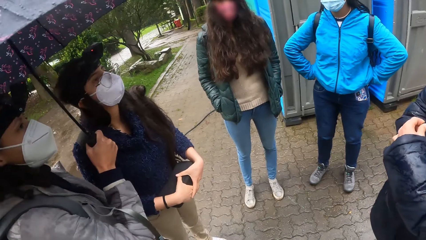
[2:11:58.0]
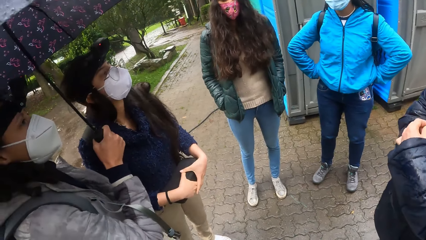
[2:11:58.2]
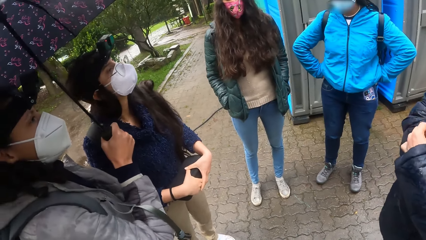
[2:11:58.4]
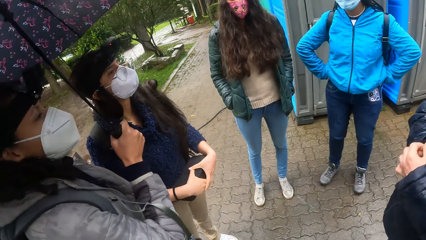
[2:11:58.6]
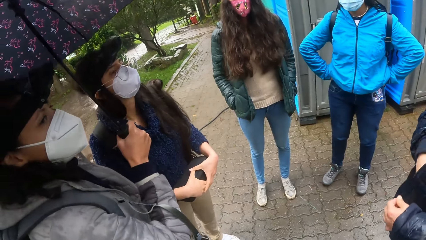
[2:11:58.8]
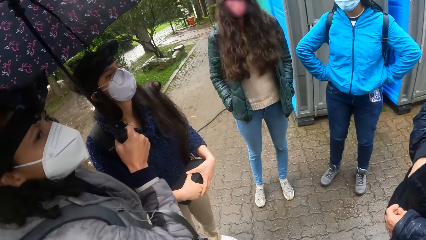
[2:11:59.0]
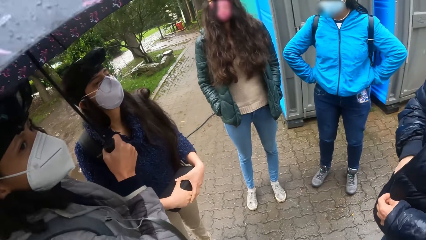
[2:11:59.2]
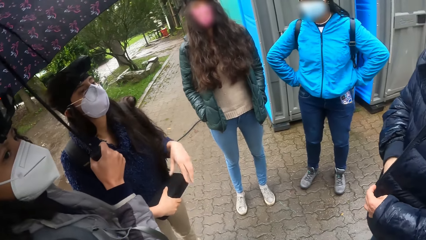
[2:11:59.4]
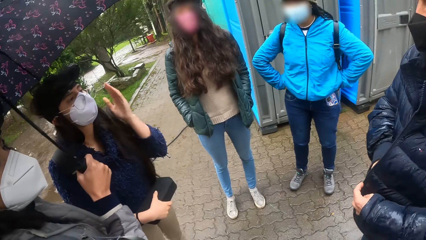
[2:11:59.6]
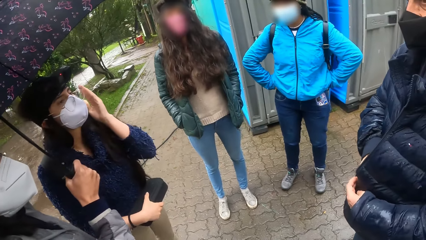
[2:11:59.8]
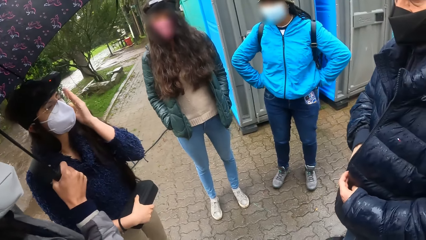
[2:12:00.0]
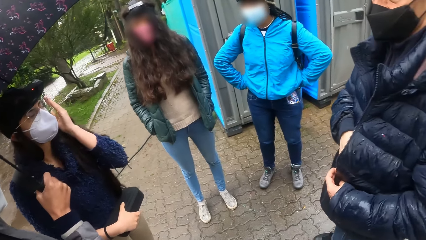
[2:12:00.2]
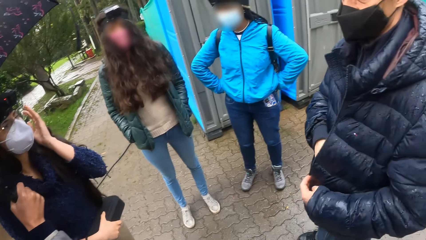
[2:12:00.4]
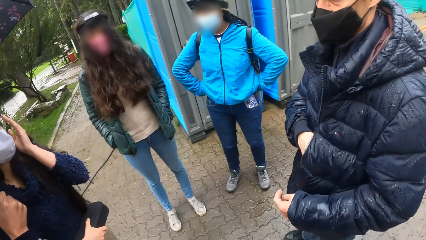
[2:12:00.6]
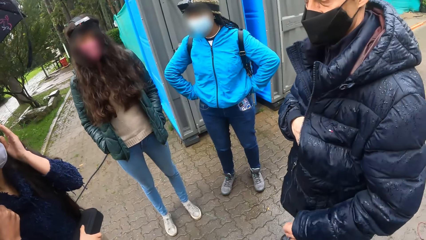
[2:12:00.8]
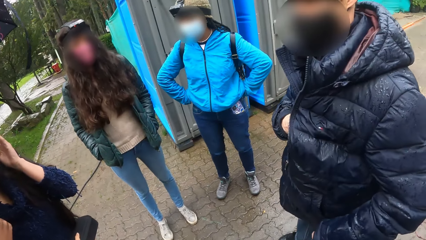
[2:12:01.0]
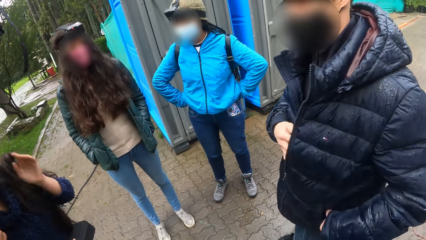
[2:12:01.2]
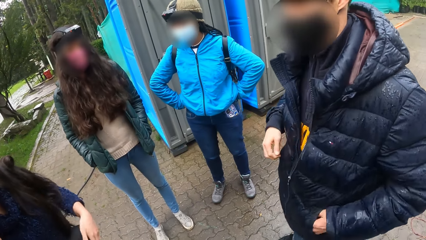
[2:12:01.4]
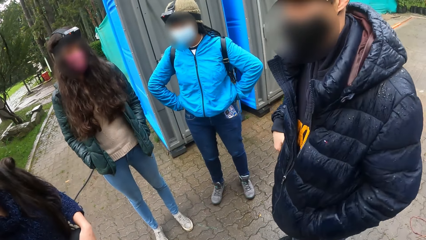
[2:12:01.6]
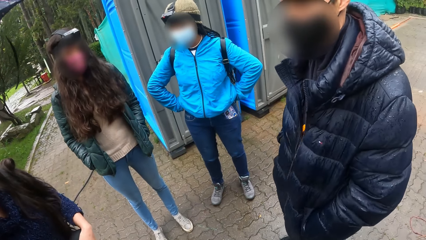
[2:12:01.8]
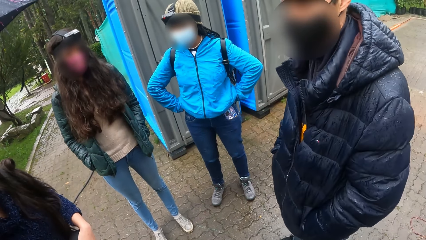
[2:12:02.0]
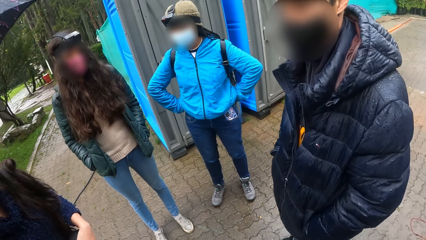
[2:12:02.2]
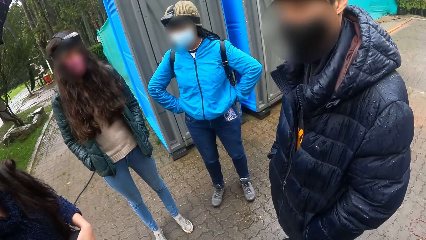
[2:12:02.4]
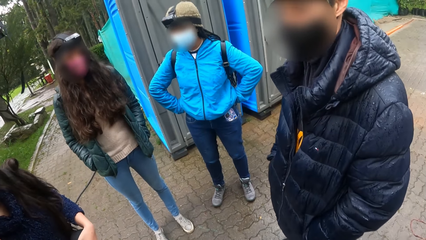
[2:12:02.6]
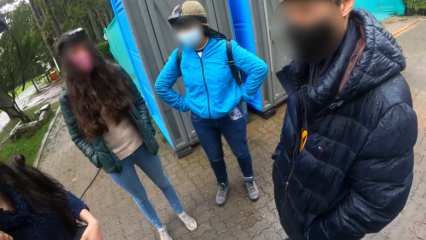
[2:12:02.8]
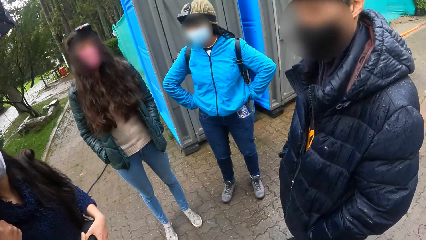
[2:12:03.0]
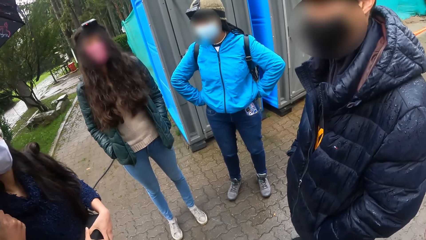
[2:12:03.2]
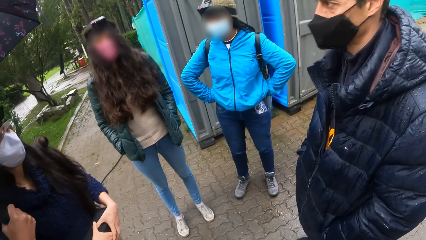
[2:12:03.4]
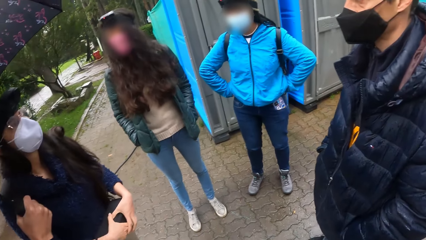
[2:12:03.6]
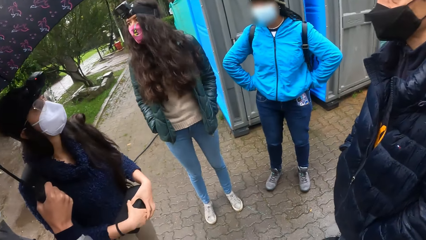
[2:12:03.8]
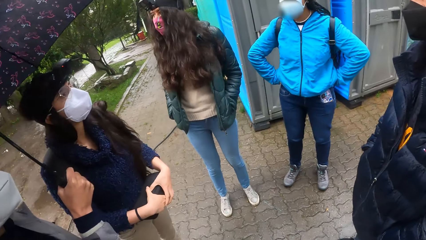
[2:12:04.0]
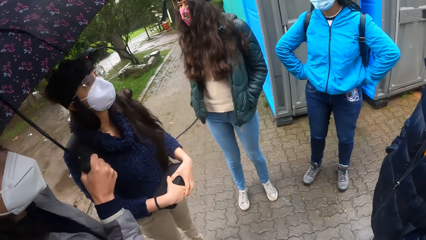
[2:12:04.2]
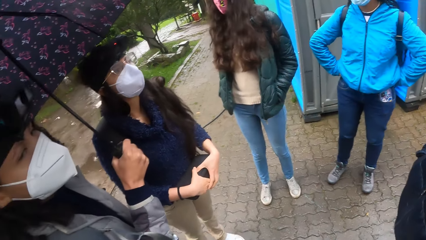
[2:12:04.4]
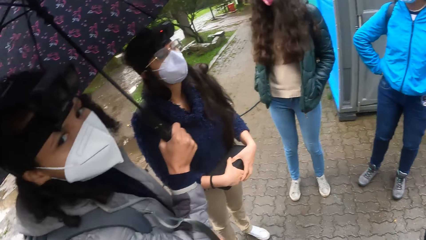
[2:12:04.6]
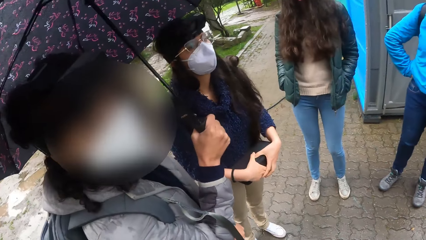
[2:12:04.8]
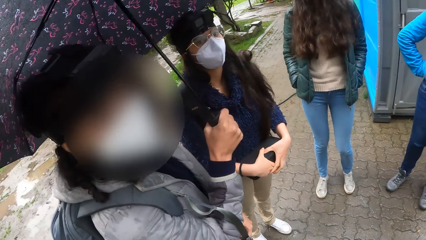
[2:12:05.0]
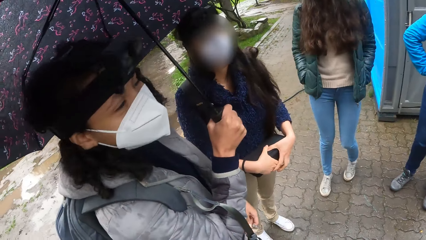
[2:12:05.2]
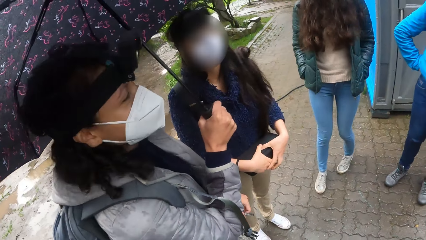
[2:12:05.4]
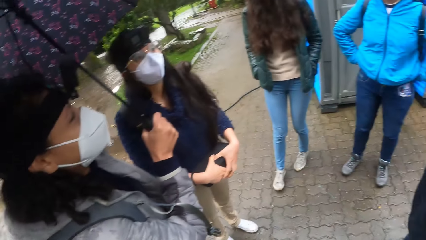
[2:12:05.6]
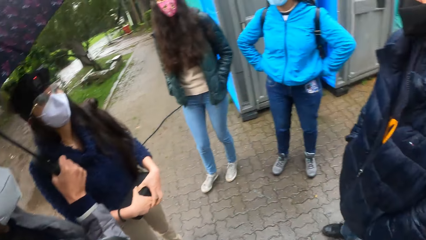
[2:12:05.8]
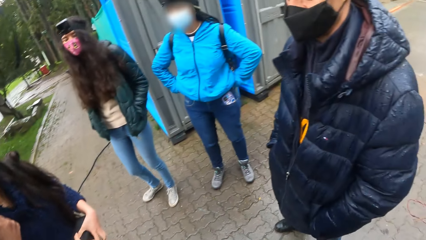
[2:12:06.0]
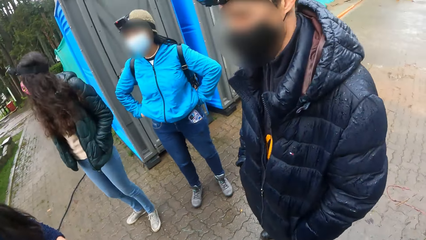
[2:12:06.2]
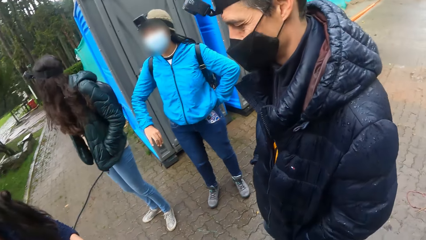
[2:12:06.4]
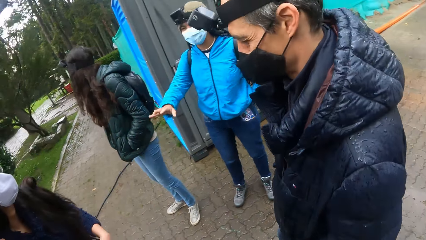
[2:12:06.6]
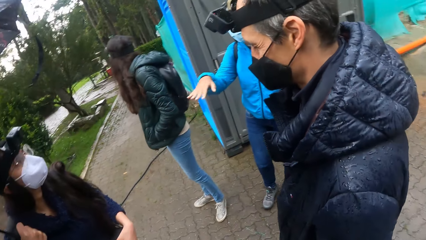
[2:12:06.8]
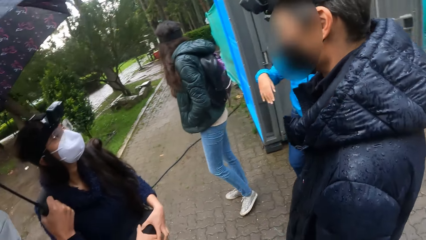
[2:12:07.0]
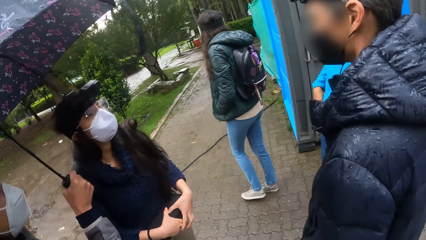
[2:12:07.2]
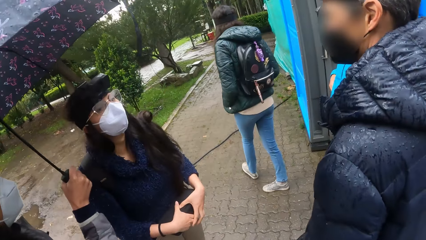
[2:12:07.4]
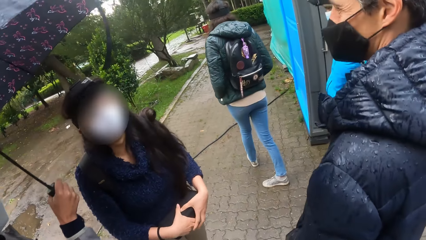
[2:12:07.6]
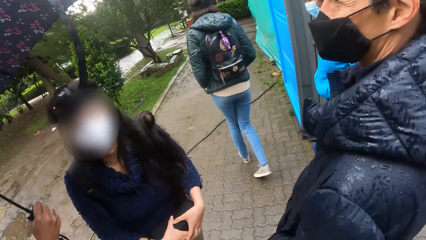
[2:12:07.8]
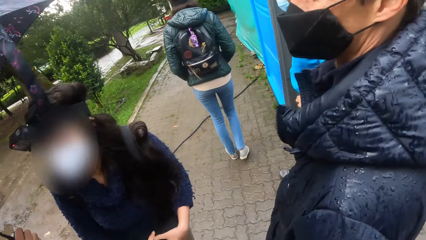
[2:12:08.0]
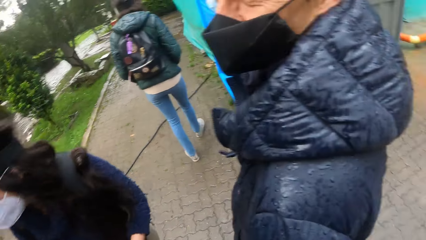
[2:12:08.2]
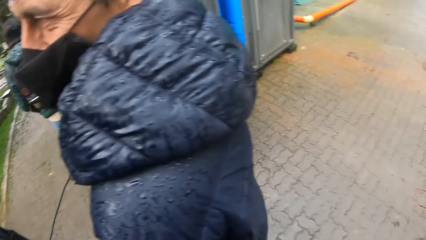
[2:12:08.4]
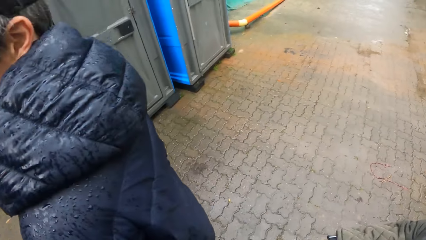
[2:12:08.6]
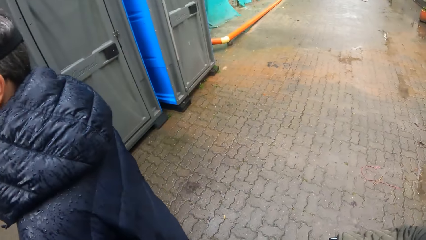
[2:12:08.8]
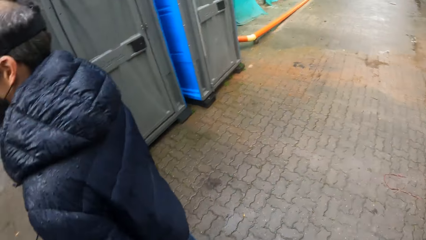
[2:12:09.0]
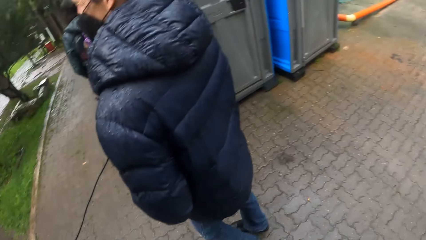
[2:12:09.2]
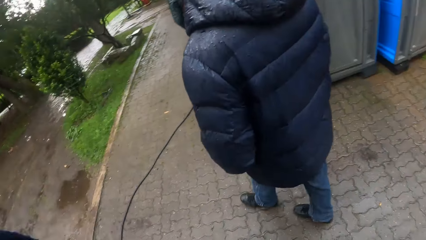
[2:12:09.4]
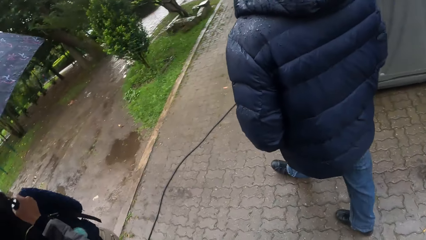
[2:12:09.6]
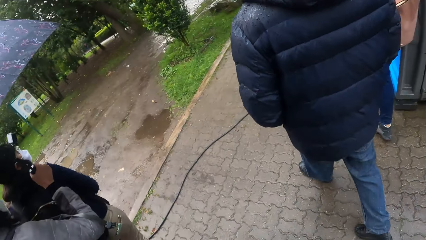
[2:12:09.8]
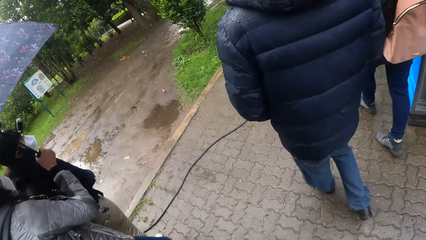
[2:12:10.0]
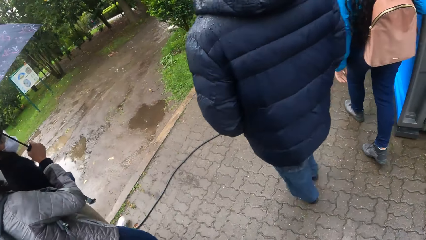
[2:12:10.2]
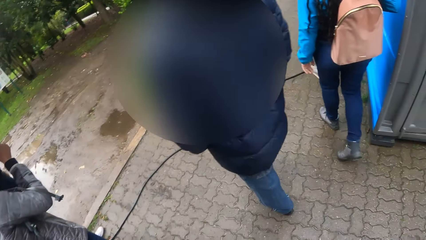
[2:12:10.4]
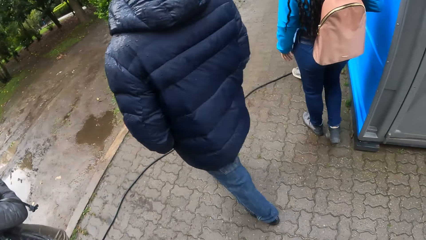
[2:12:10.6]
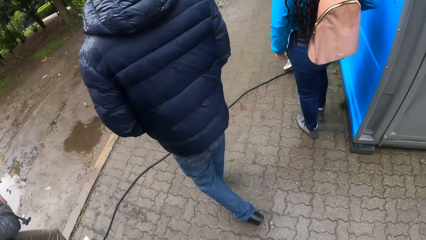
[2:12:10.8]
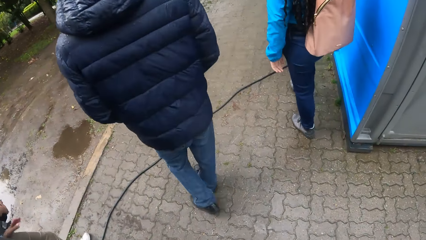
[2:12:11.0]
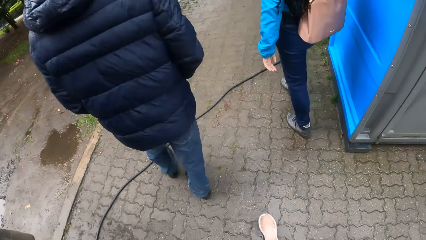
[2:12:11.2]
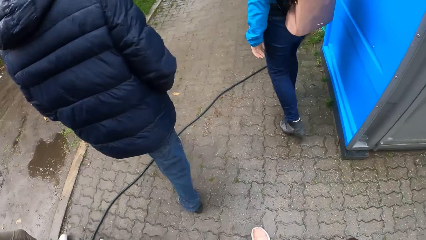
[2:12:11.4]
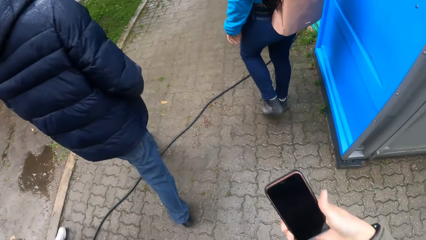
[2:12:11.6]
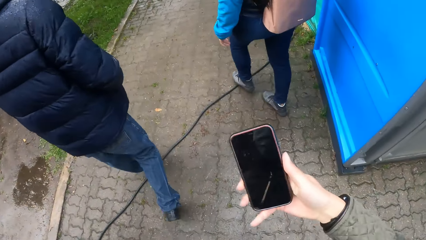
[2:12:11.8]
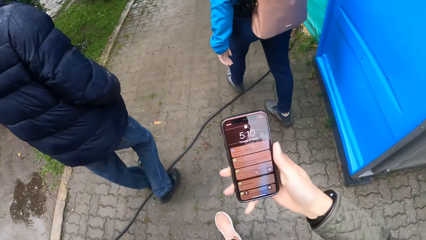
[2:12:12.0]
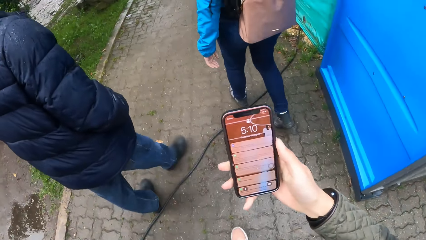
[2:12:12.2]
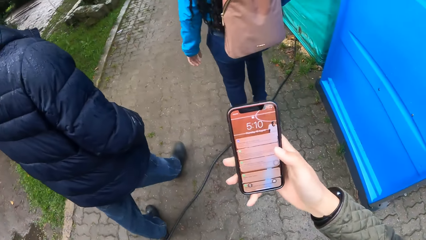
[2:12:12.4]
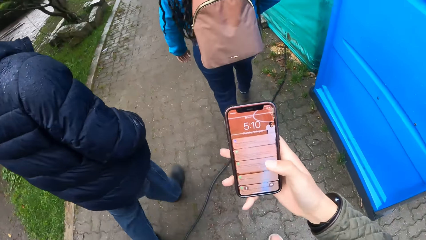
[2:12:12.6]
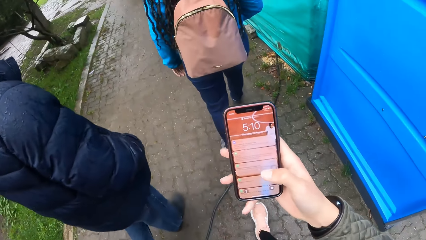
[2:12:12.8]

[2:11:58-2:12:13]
The woman adjusts her pair of glasses with her left hand. The camera wearer looks around. She starts to walk. She removes her phone. She operates the phone with her right hand whilst walking.
